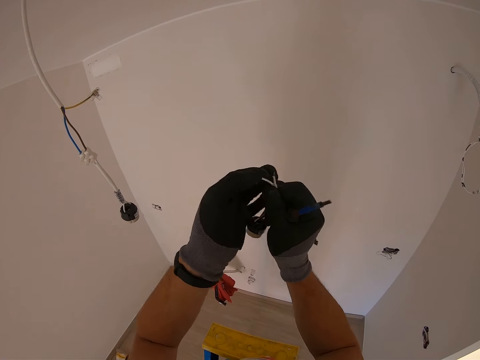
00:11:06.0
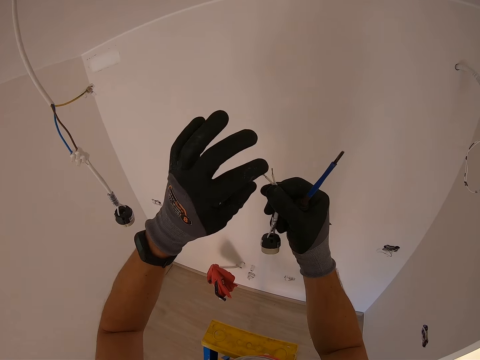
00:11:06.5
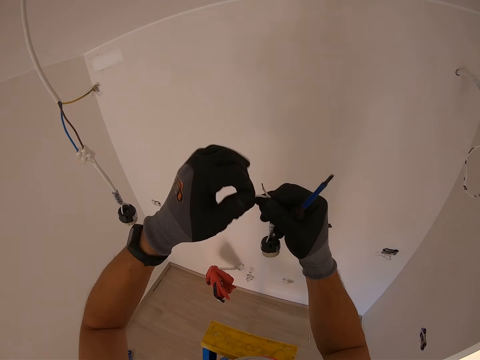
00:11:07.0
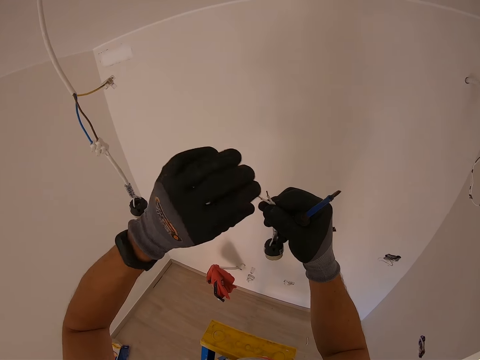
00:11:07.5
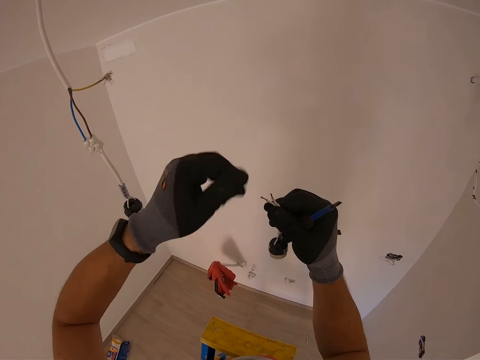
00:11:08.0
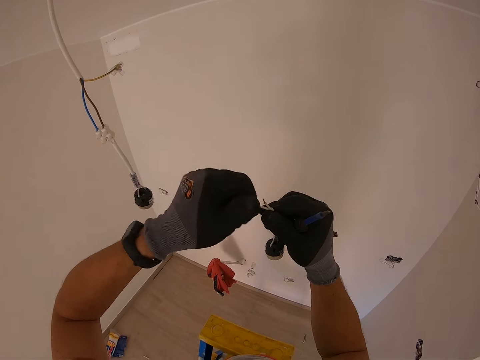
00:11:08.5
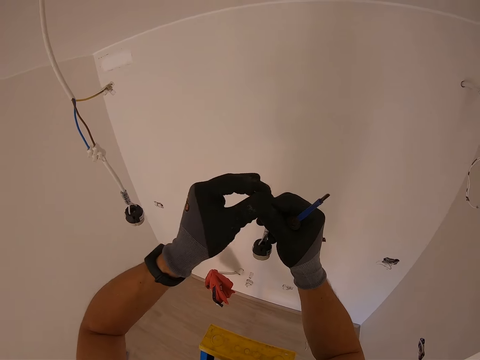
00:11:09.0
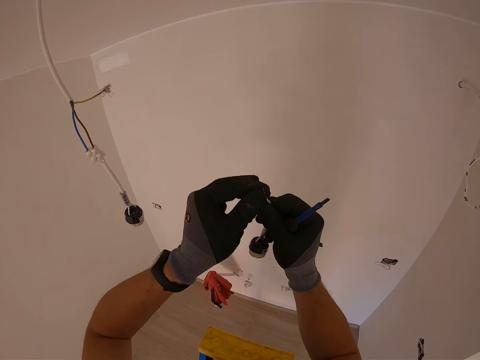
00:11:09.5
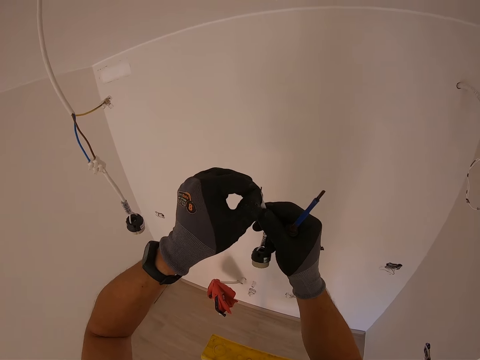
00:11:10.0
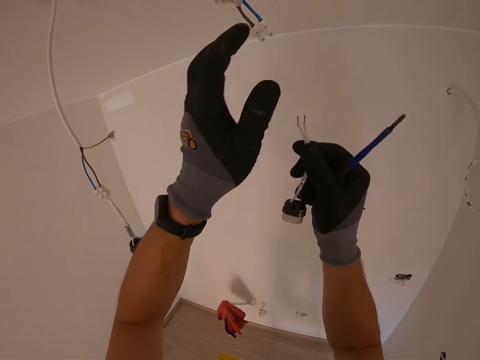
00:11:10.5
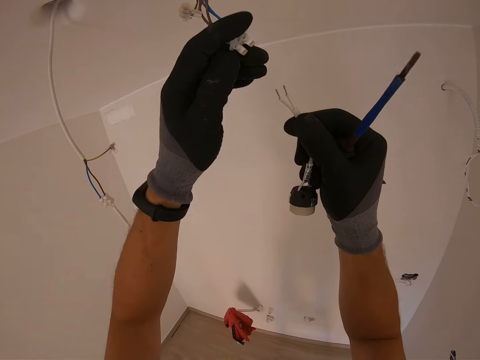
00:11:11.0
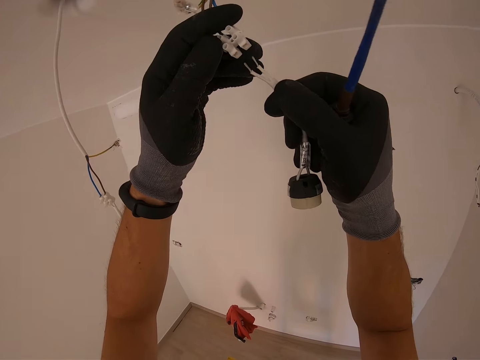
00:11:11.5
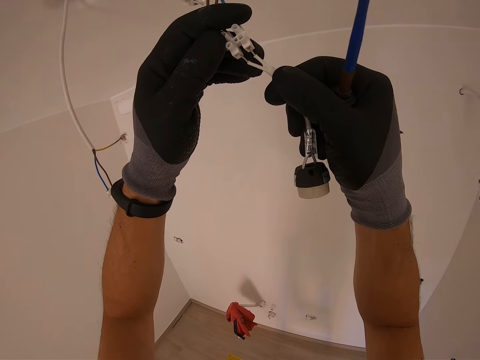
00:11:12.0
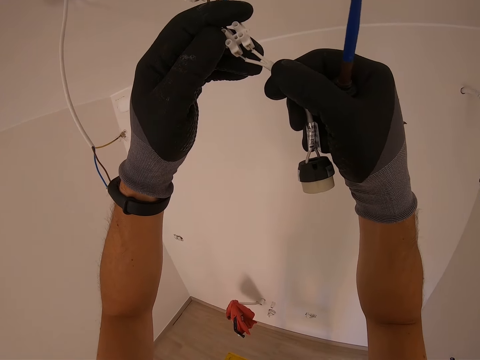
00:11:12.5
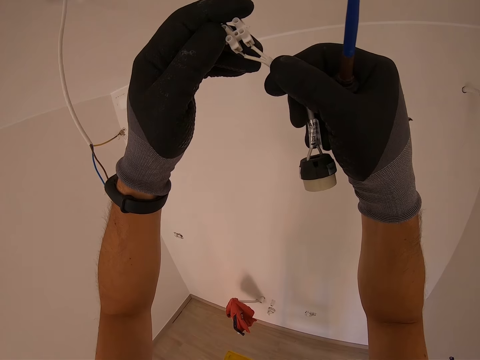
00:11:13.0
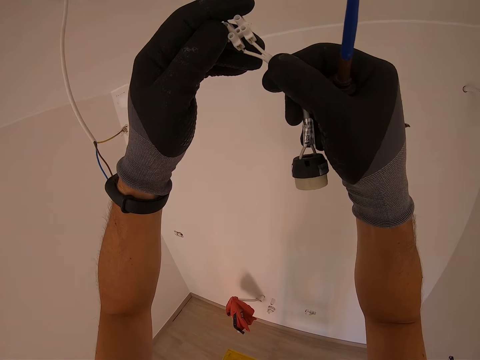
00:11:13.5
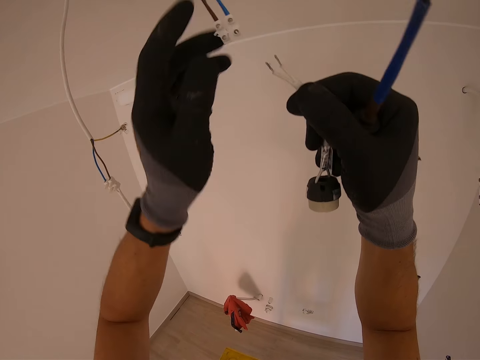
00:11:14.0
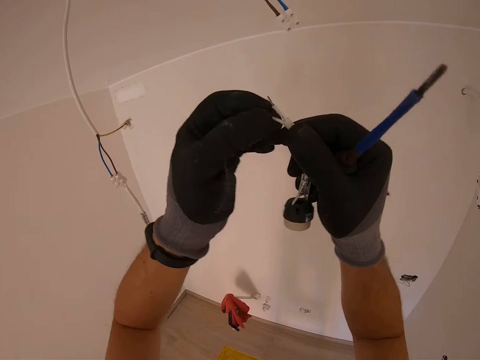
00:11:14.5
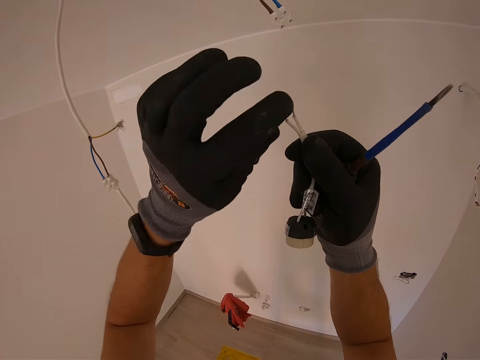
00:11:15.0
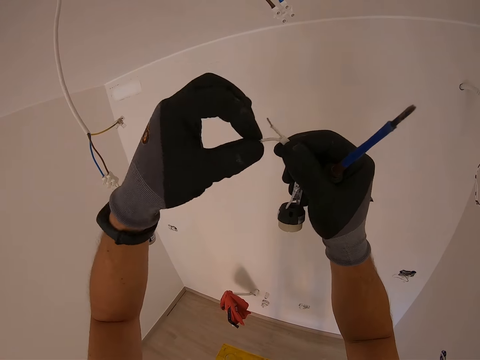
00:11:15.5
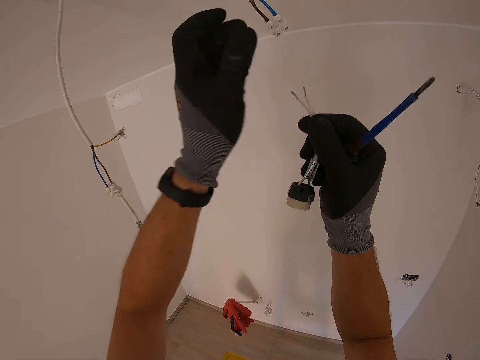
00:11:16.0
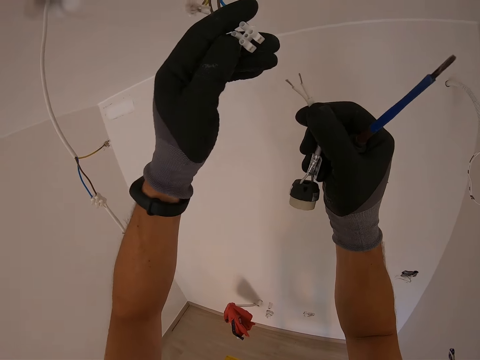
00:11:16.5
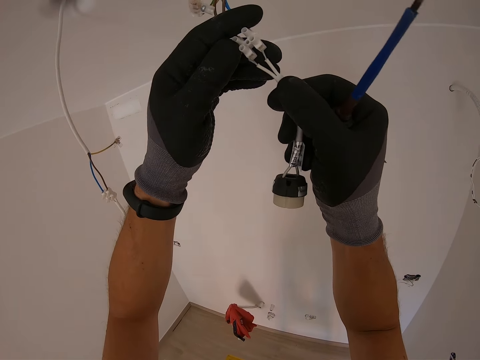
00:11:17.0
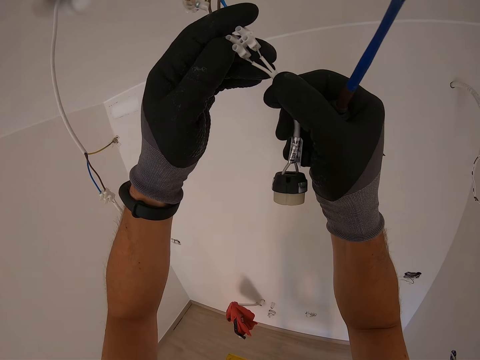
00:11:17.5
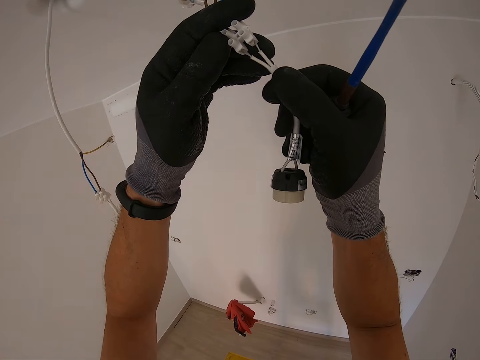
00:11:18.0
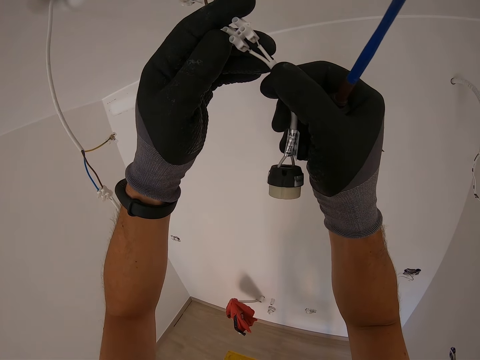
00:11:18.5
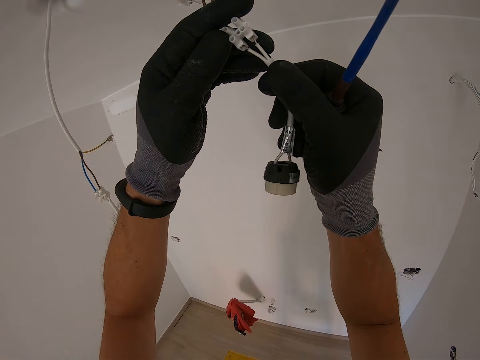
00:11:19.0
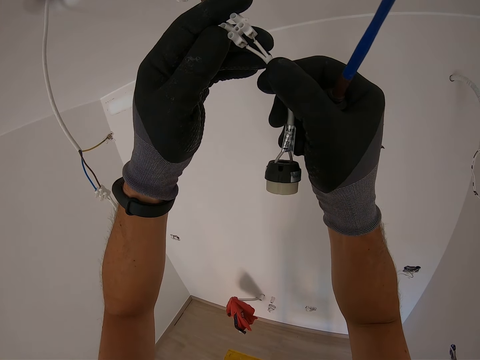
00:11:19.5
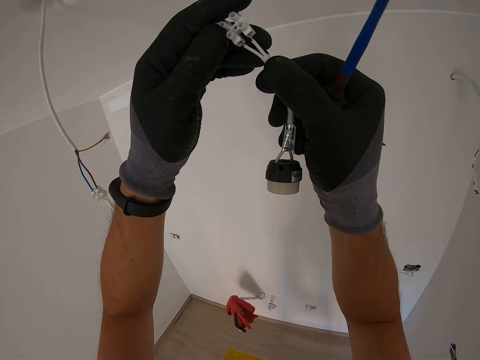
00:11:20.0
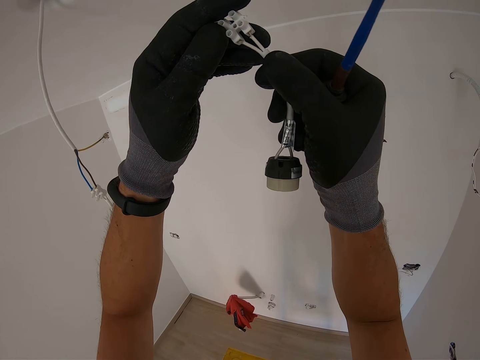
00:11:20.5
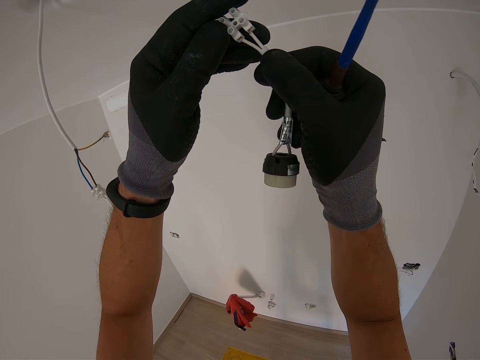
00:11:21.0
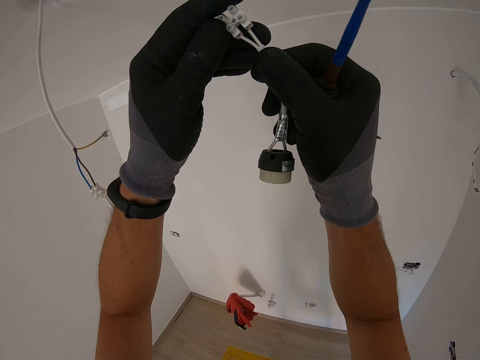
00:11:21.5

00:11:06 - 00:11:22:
The camera wearer holds a screwdriver. He twists the holder wire with his hands. He inserts the holder wire inside the cable connector and holds the screwdriver. He twists the holder wire and holds the screwdriver. He holds the screwdriver and inserts the holder wire inside the cable connector.

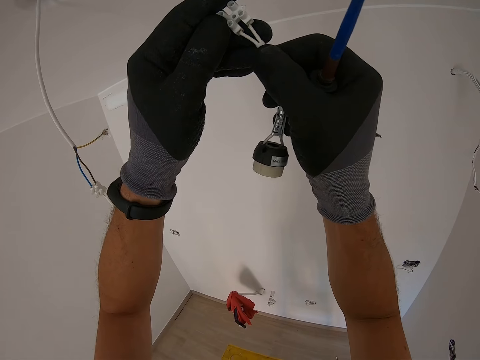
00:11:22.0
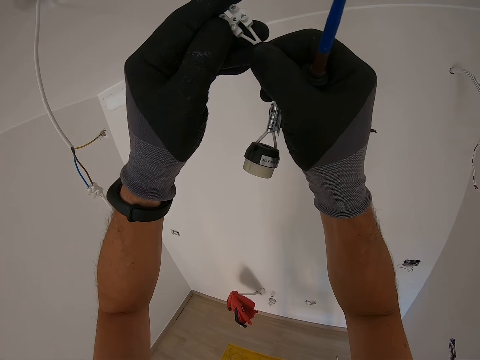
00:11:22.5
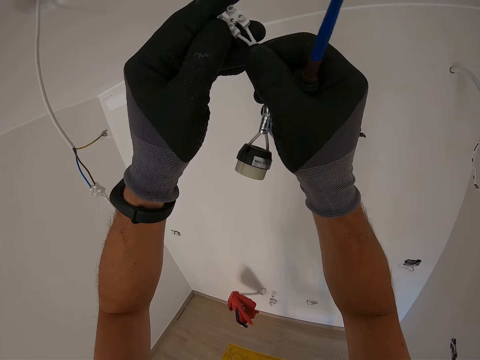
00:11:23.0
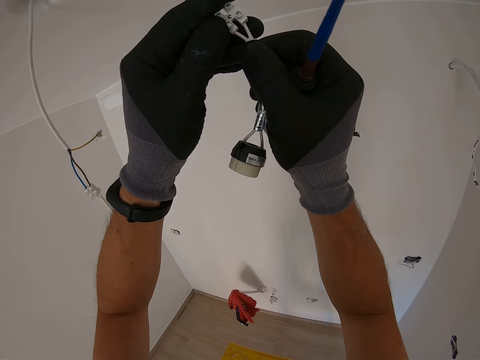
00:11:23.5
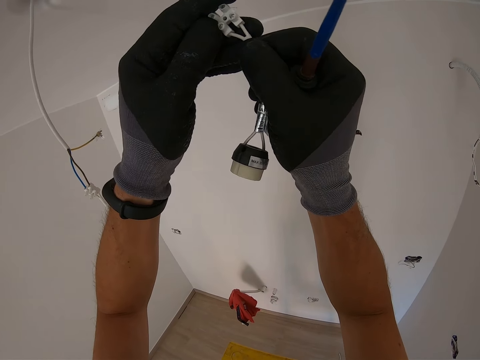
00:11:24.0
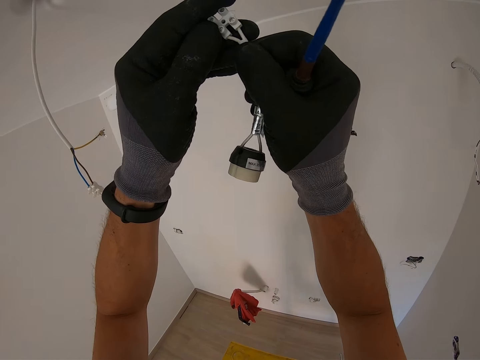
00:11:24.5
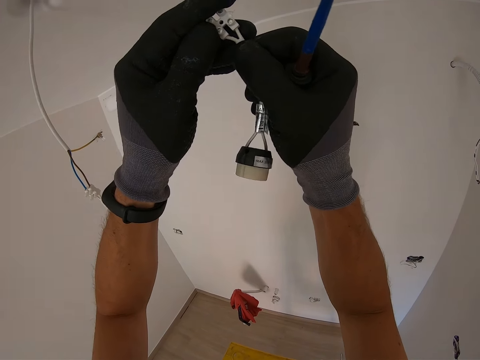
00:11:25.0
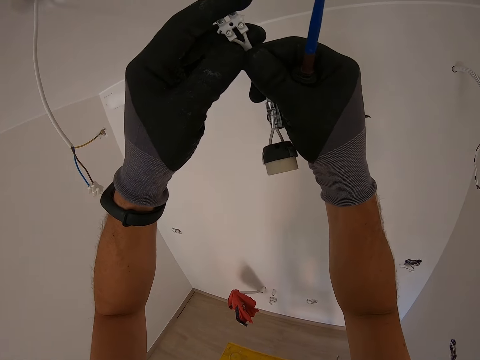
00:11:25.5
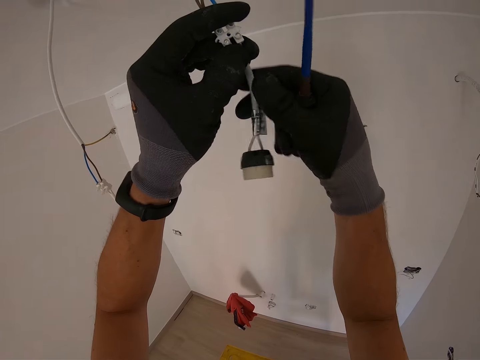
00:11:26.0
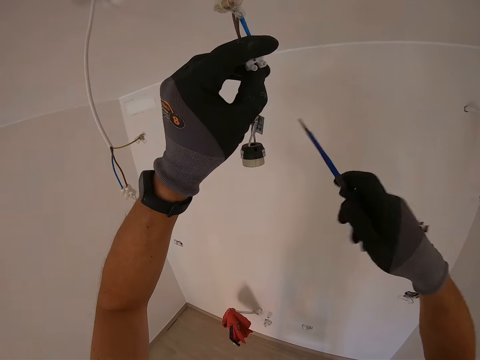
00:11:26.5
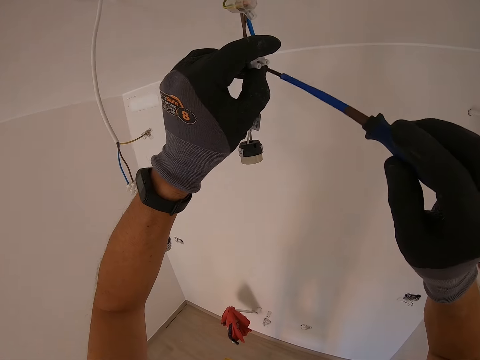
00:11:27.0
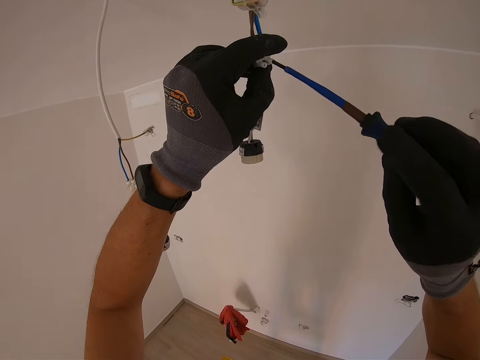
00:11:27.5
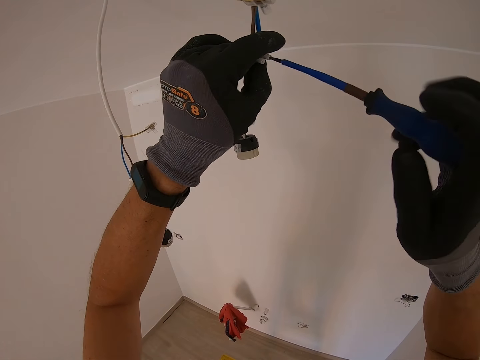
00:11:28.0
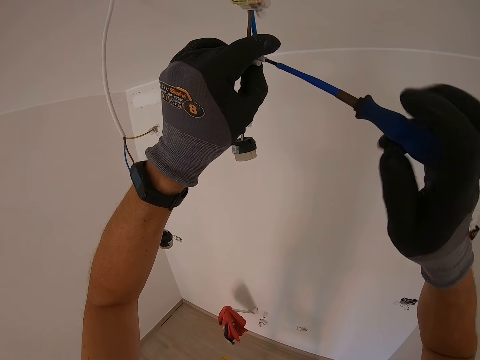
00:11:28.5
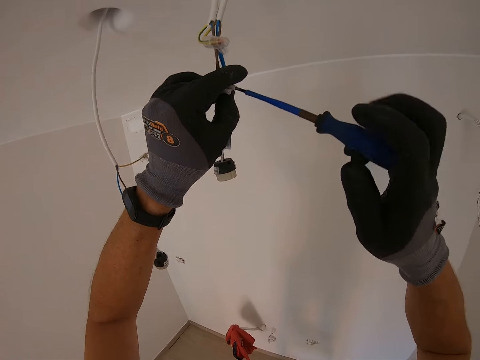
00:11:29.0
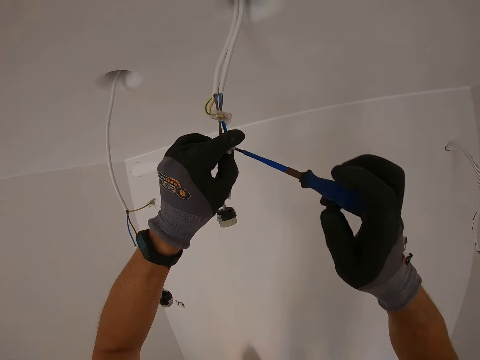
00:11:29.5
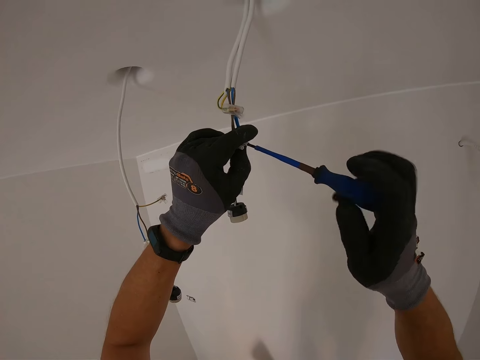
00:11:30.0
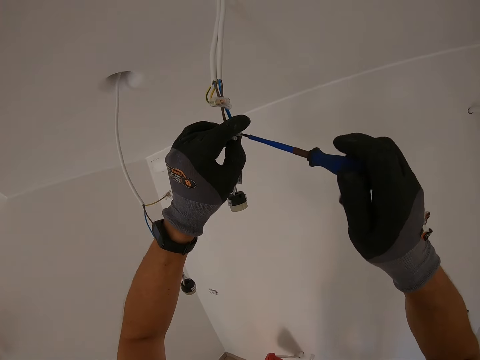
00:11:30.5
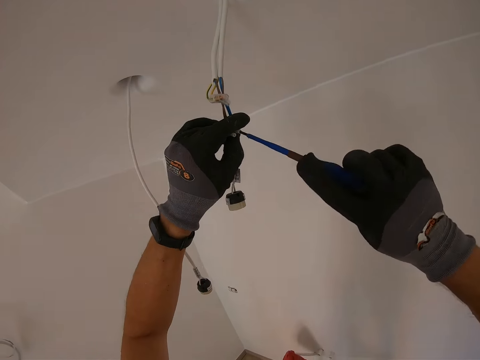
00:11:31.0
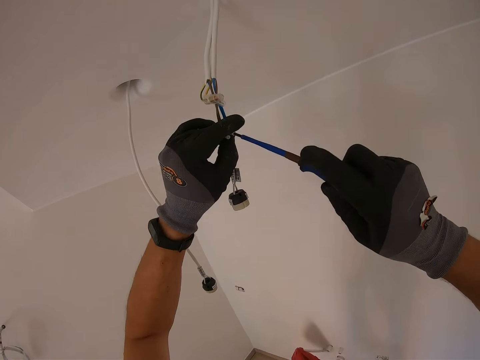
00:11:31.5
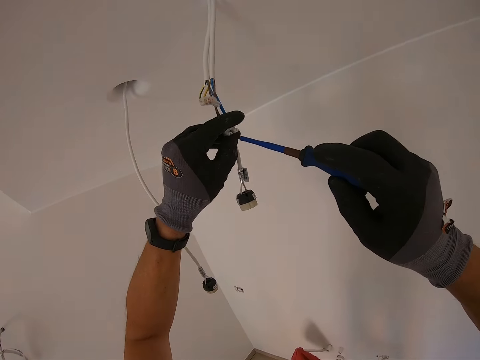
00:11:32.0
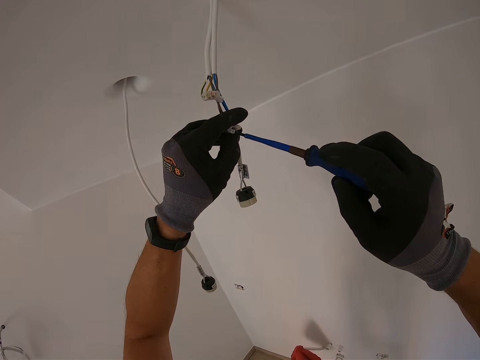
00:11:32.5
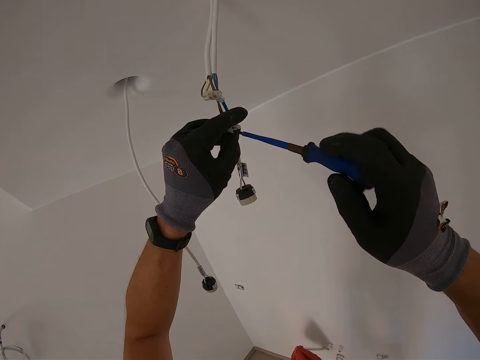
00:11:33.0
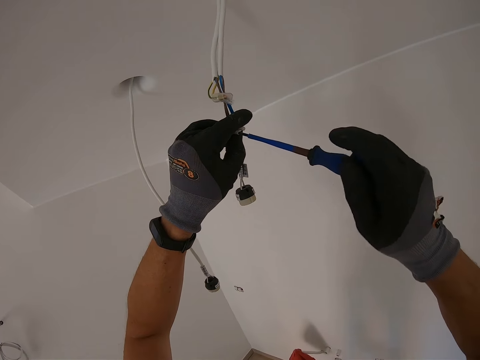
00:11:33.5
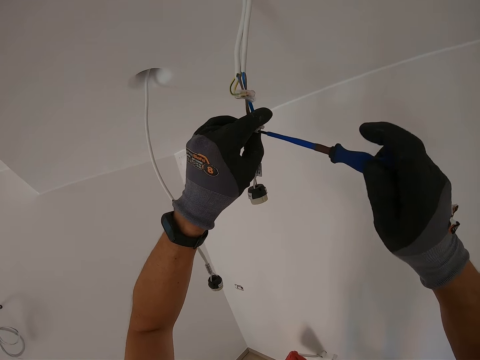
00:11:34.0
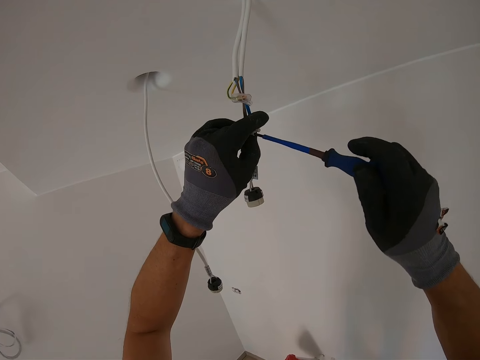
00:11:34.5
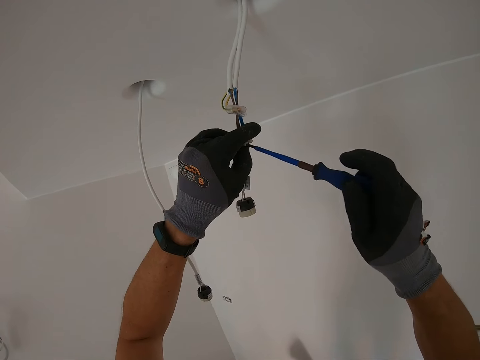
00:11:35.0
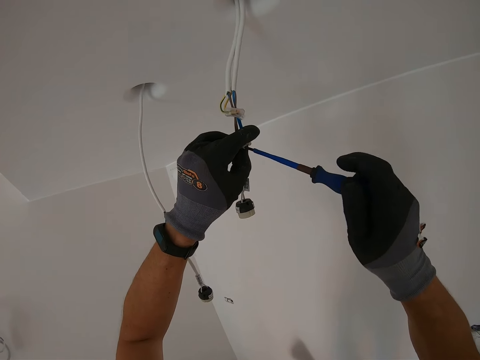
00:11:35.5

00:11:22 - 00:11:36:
The camera wearer tightens the cable connector screw with a screwdriver.
